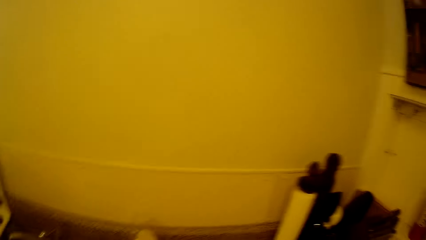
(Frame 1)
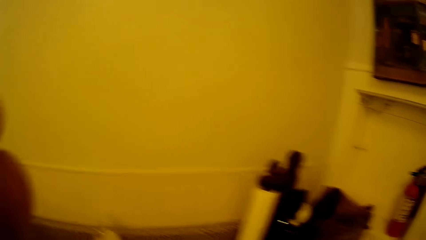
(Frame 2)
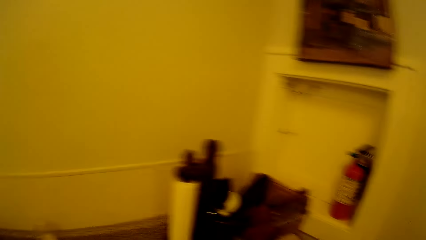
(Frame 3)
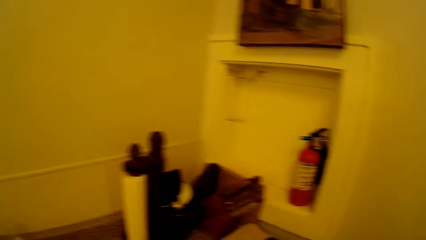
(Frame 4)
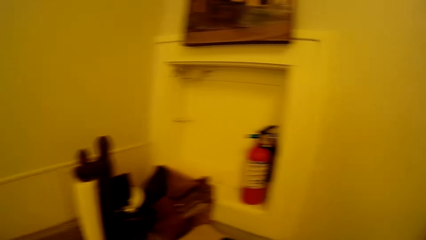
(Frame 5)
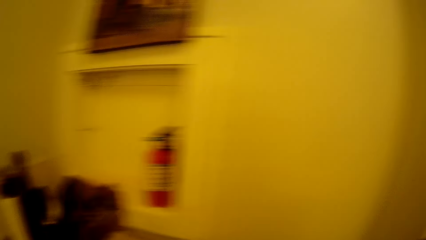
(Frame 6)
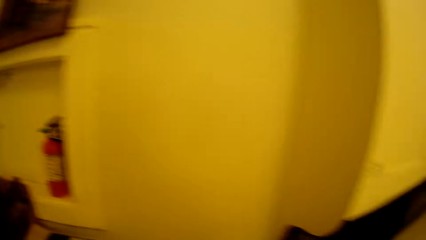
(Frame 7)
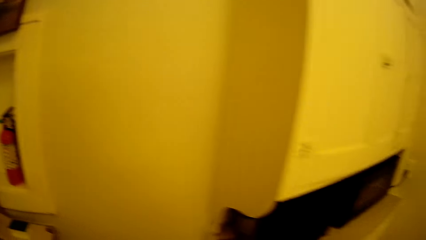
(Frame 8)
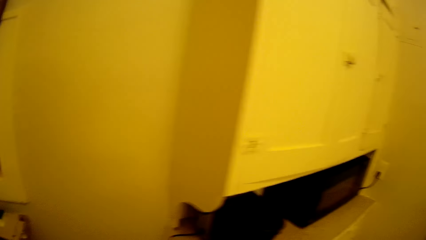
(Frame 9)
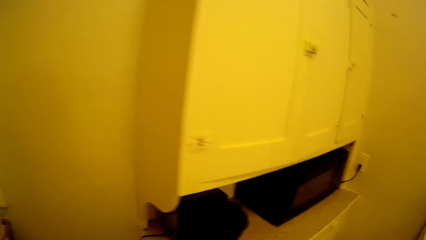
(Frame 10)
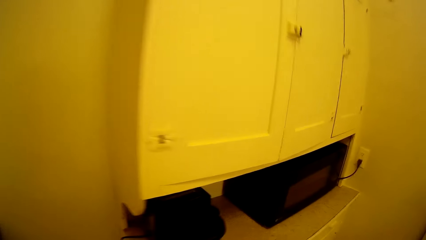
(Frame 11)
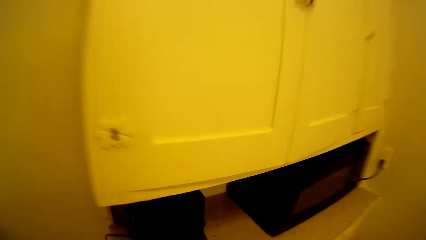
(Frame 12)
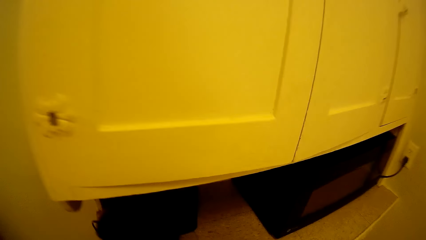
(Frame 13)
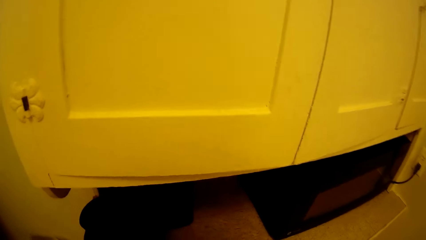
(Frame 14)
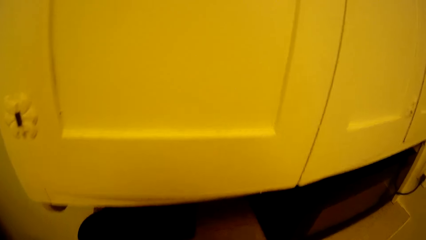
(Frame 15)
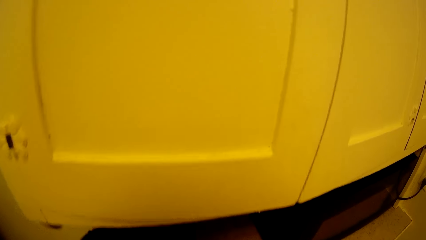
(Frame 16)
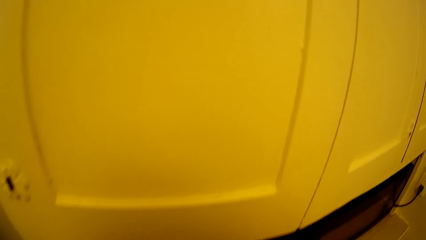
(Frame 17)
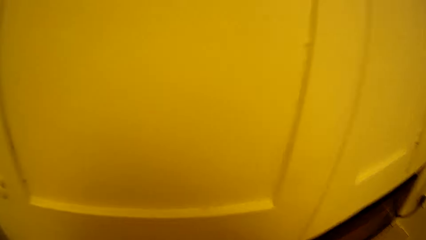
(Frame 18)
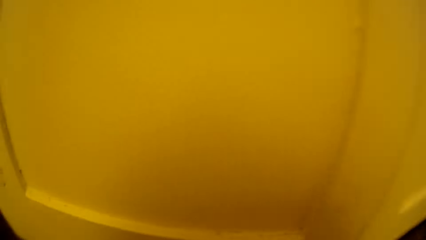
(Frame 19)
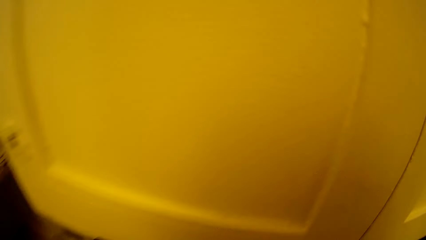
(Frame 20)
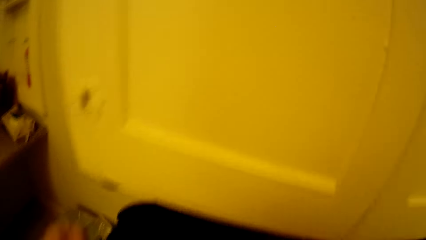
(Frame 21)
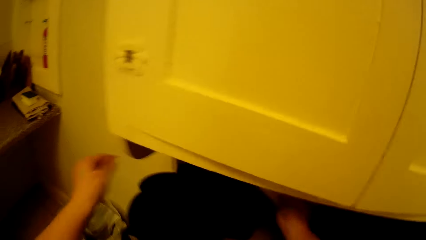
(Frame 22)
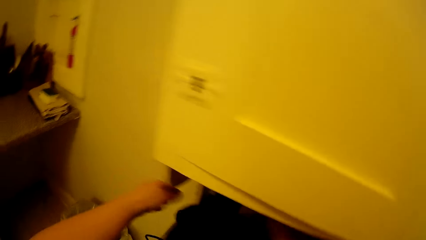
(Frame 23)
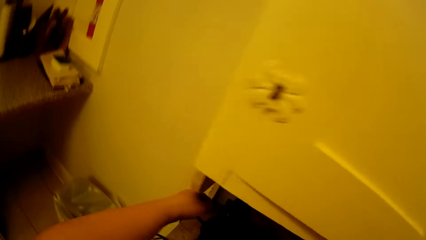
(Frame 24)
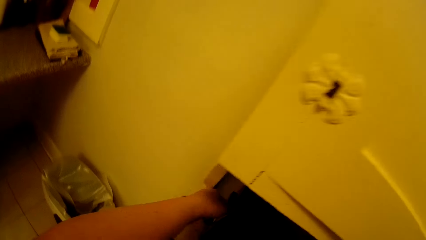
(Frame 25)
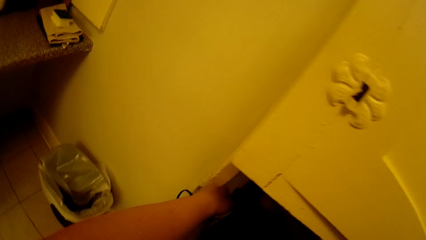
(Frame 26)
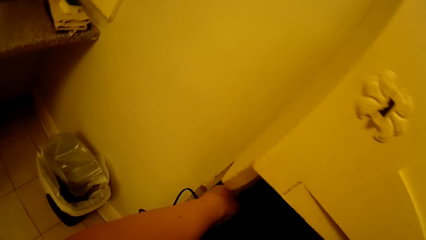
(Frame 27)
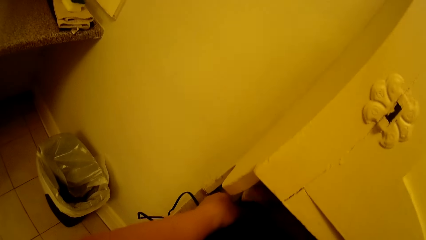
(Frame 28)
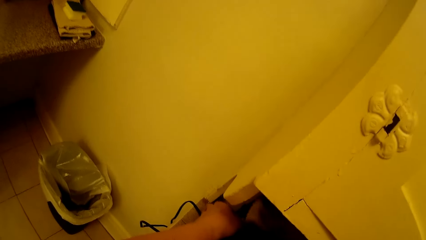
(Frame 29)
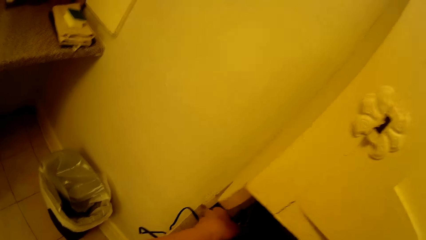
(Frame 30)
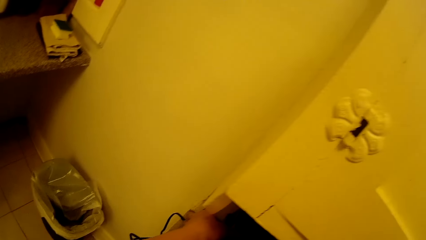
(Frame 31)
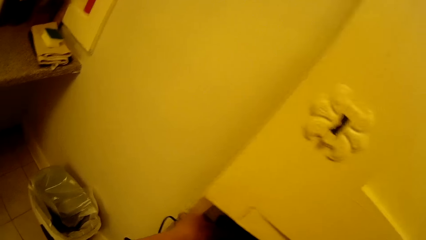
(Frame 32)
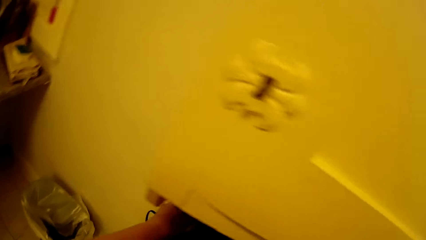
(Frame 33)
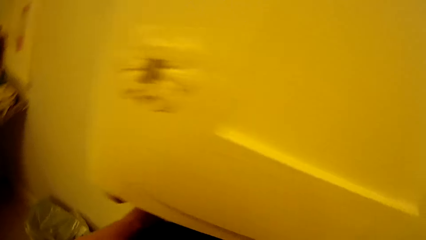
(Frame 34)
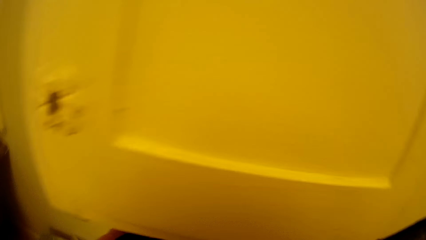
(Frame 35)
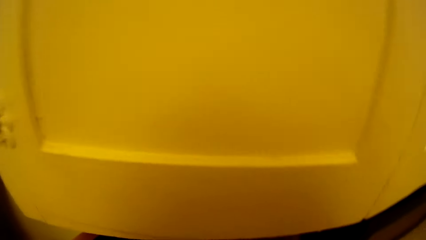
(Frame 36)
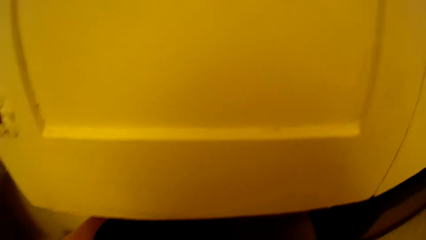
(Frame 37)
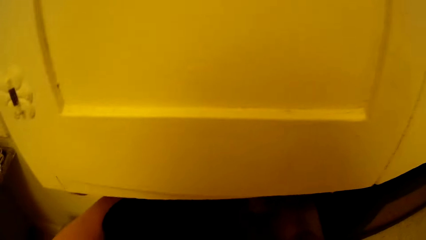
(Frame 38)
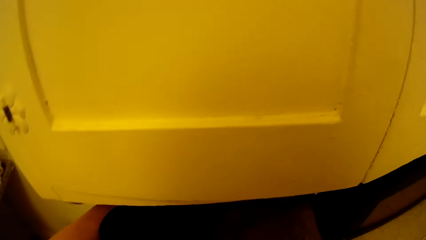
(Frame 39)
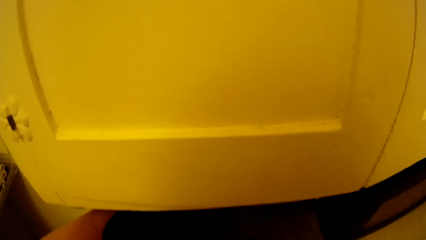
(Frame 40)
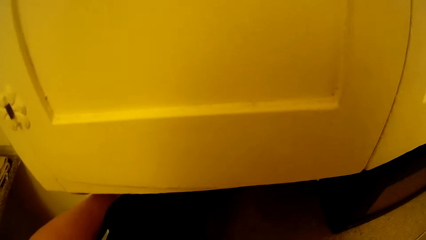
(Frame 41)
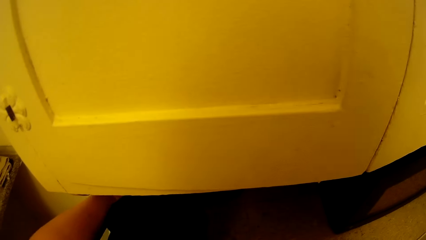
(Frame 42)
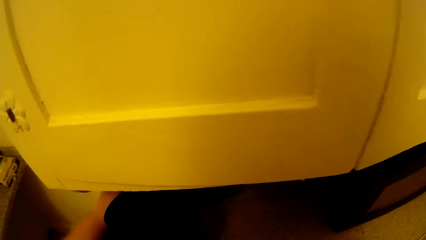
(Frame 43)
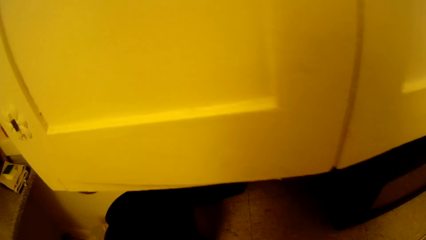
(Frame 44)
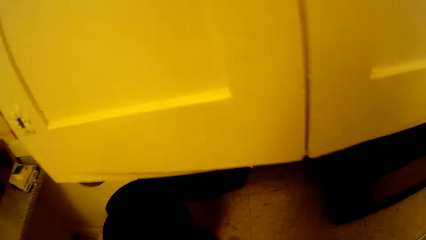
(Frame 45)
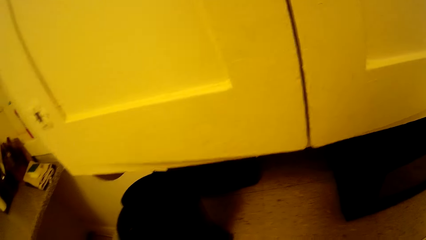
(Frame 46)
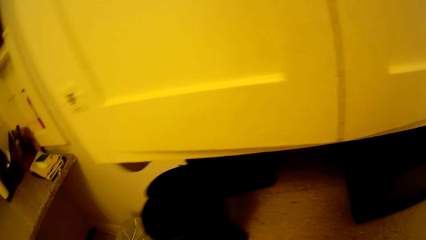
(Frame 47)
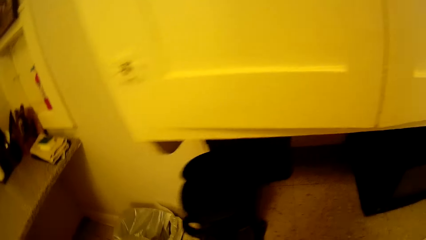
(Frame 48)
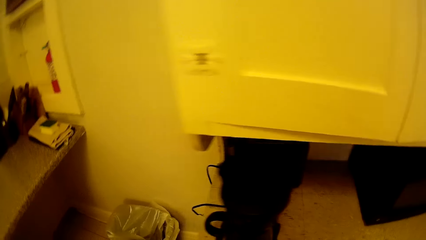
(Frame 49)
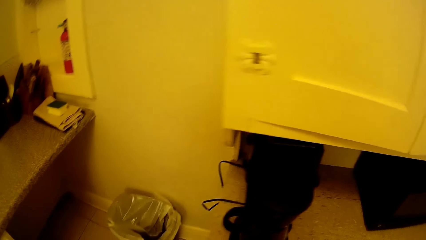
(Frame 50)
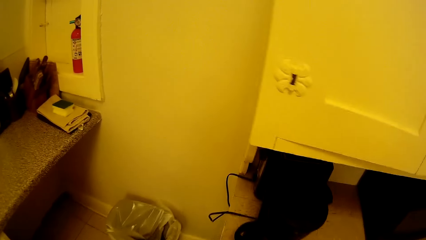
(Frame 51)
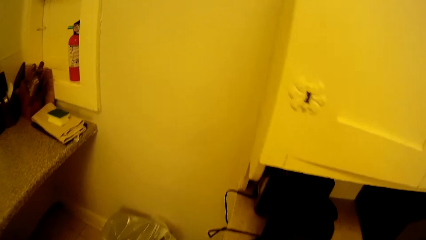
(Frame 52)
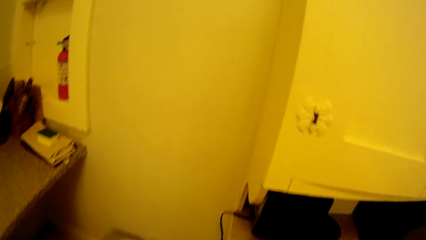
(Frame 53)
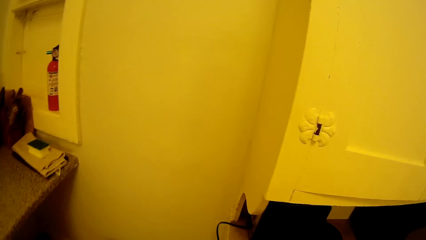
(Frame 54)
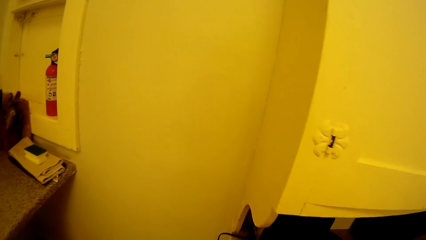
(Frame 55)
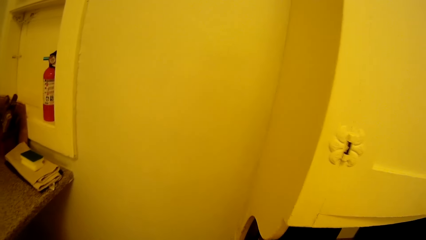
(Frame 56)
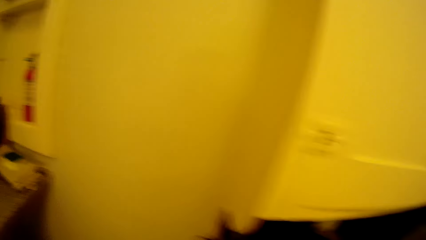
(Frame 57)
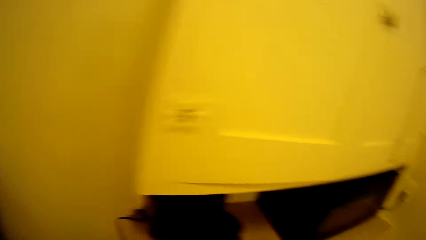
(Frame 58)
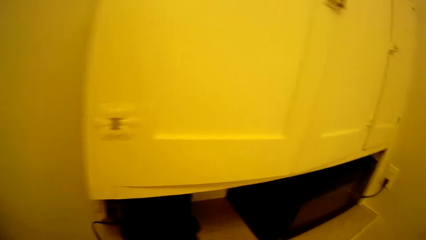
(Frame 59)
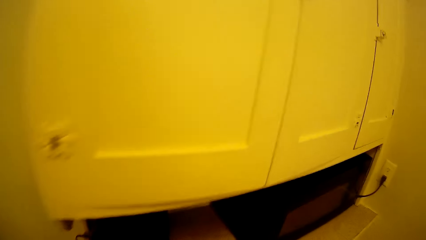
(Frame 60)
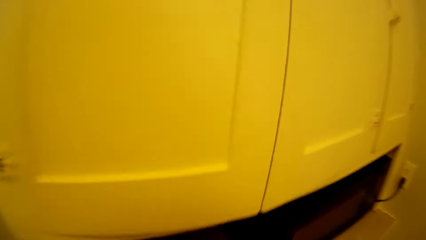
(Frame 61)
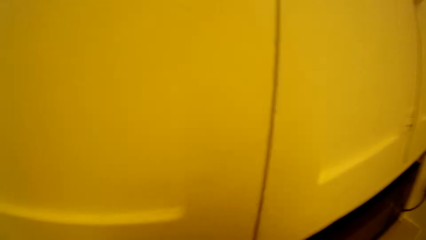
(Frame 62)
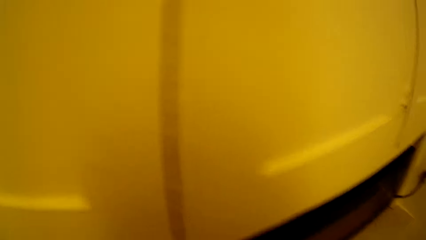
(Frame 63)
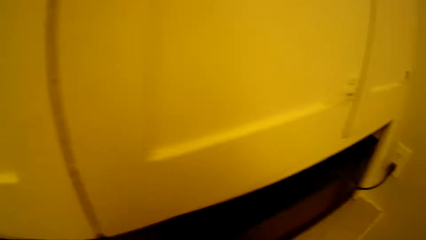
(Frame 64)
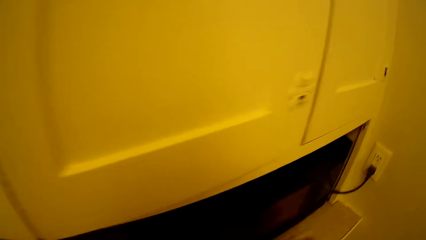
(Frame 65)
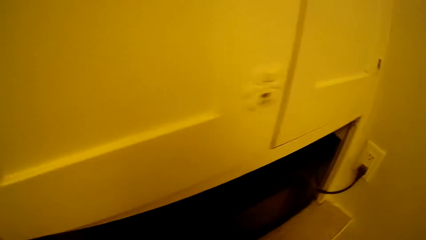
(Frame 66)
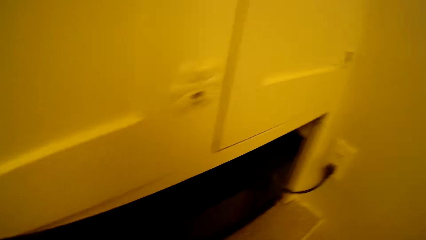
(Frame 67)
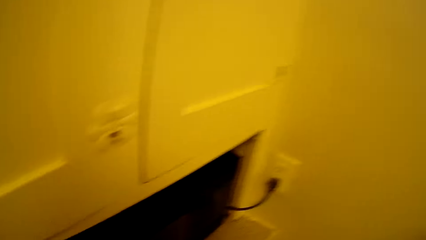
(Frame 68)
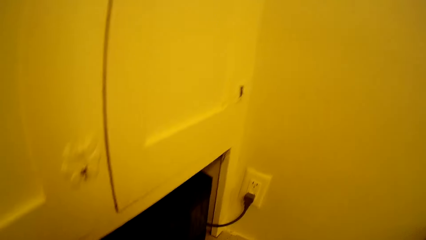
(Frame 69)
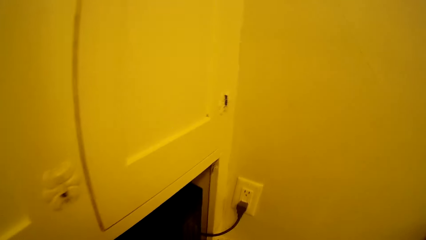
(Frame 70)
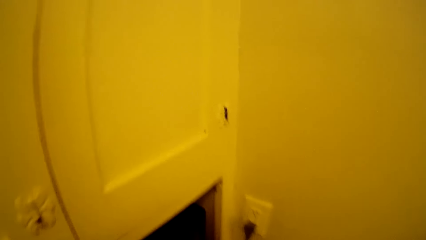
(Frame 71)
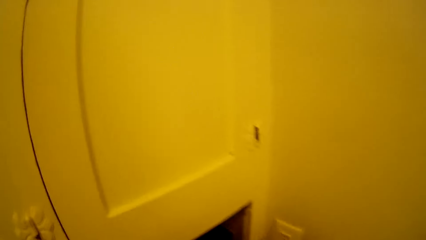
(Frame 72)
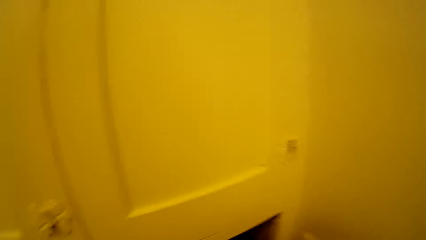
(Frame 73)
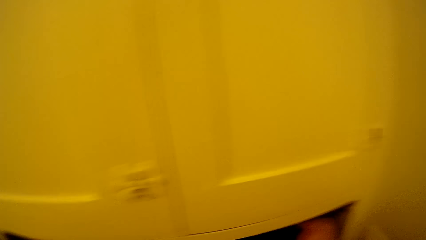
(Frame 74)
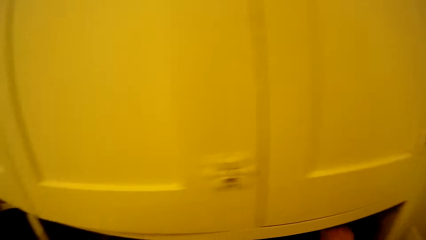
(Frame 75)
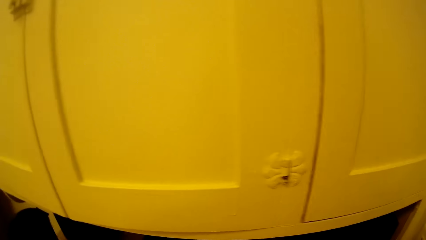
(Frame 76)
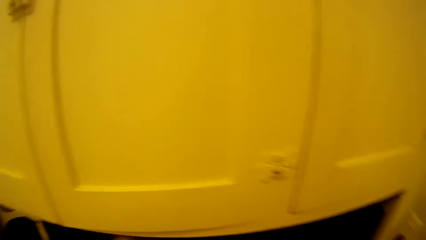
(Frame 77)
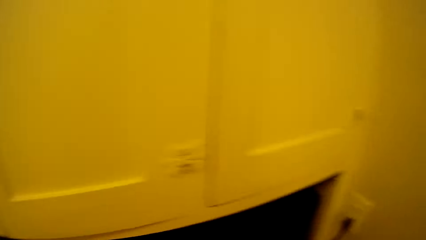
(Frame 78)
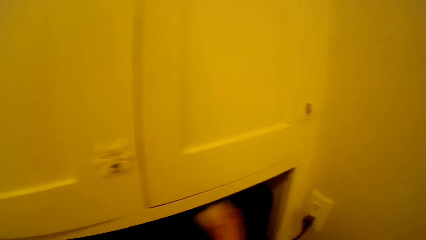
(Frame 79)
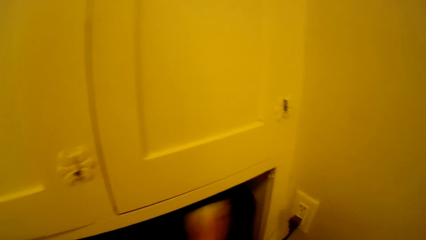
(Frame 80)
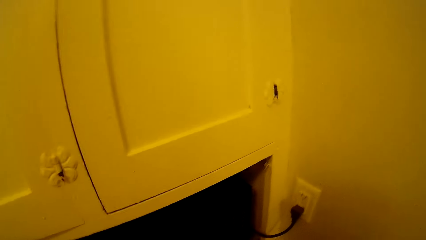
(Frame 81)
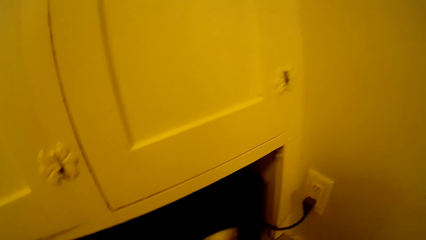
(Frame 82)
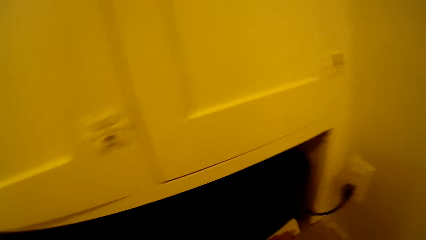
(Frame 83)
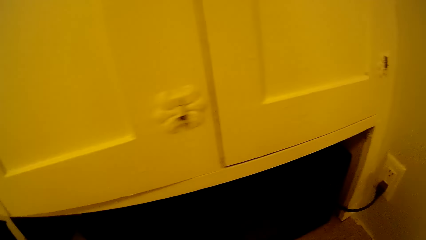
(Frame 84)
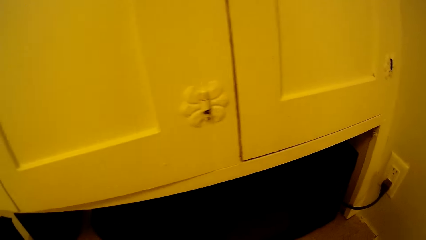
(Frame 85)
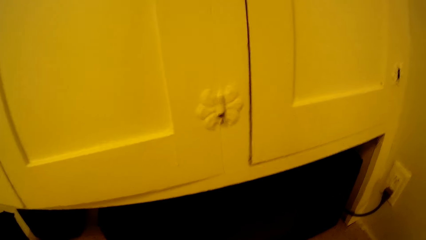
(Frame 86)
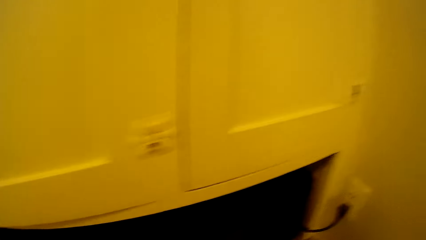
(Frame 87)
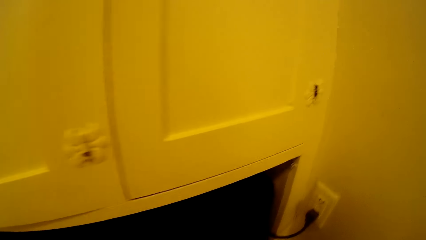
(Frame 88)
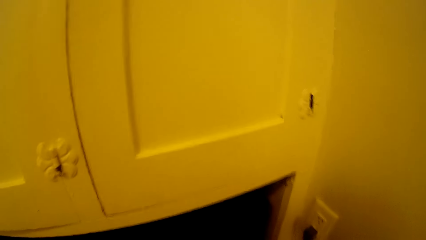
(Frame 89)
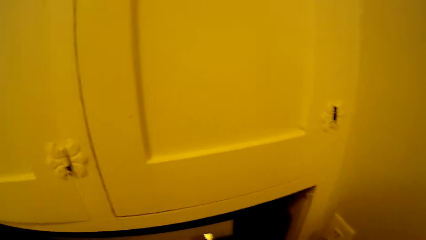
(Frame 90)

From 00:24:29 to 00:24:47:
The camera wearer wipes the top of the kitchen. They lean towards a cabinet. They adjust something on the counter. They walk around in the house. They wipe a microwave.
